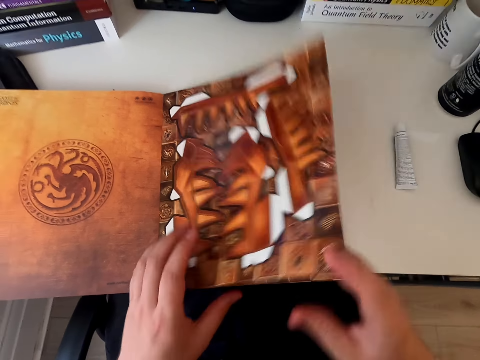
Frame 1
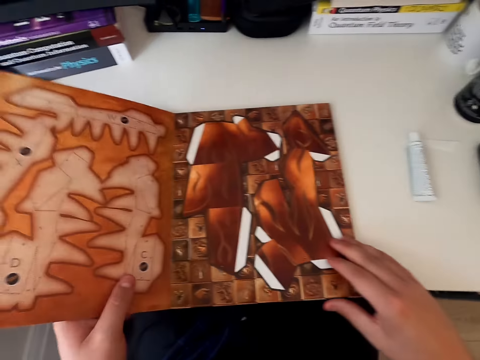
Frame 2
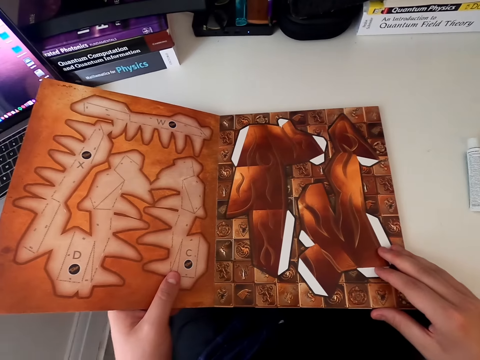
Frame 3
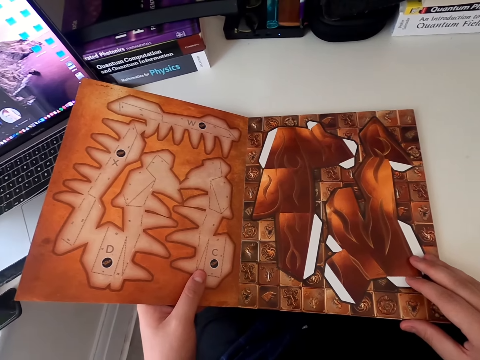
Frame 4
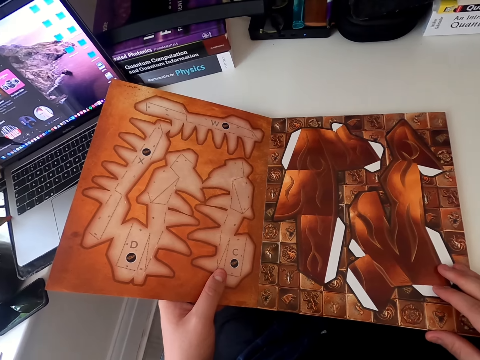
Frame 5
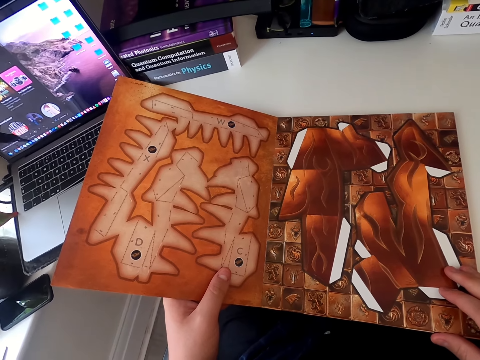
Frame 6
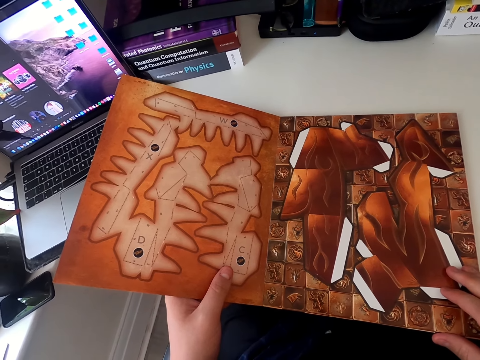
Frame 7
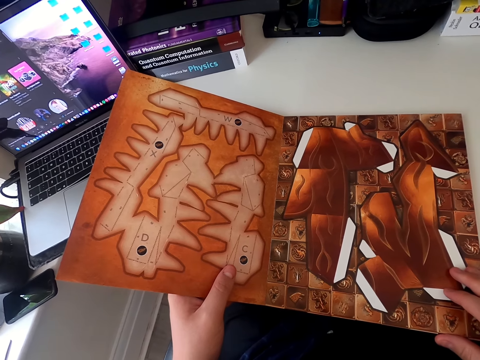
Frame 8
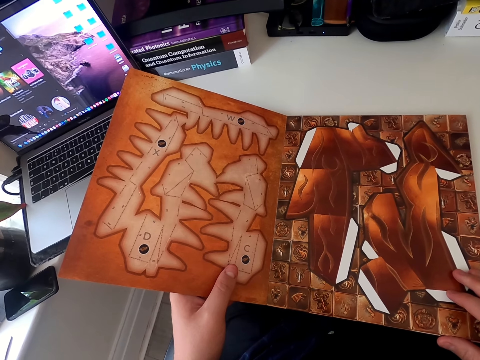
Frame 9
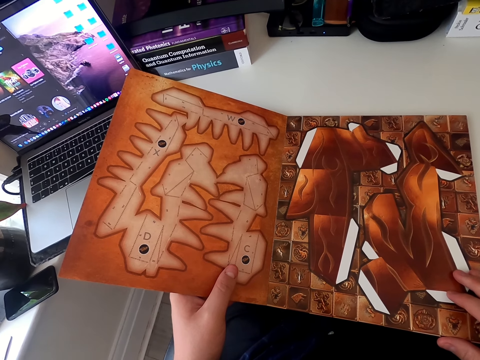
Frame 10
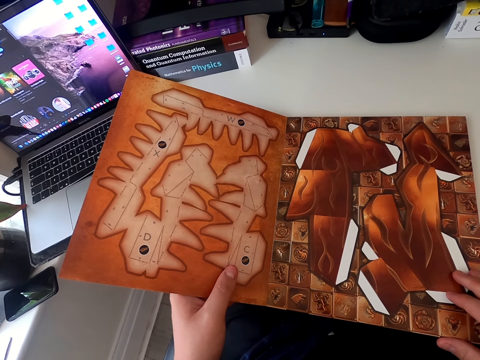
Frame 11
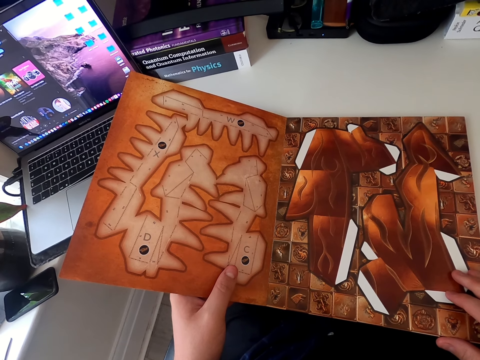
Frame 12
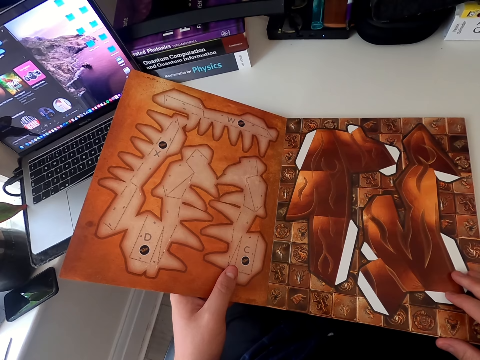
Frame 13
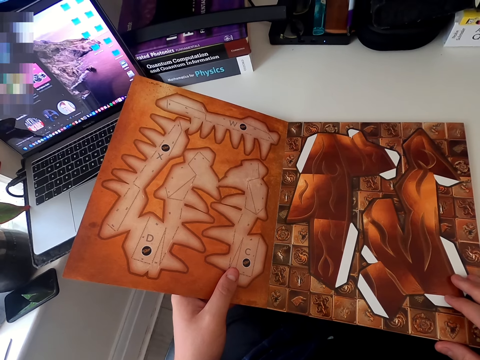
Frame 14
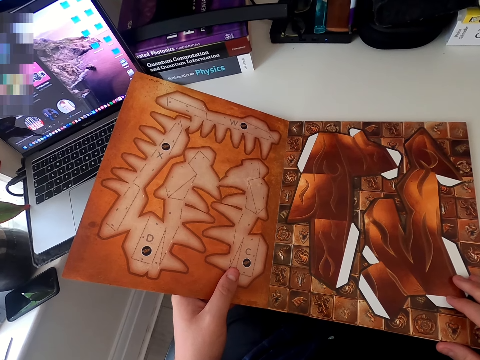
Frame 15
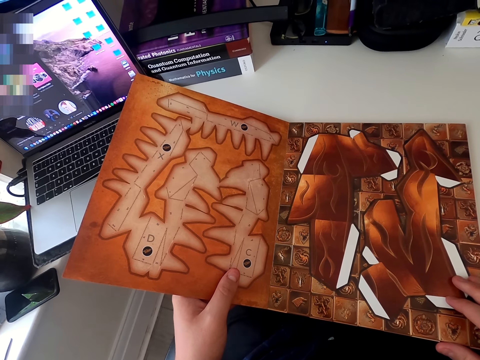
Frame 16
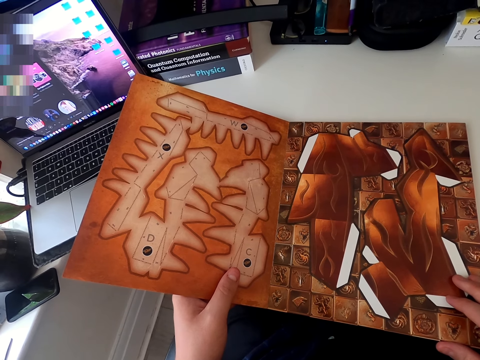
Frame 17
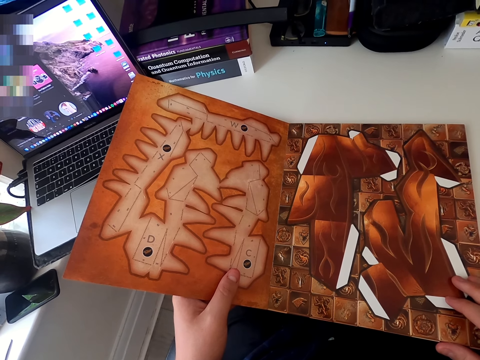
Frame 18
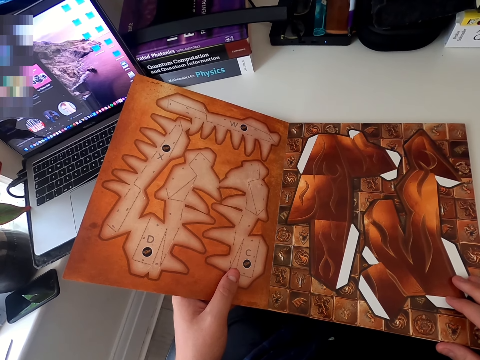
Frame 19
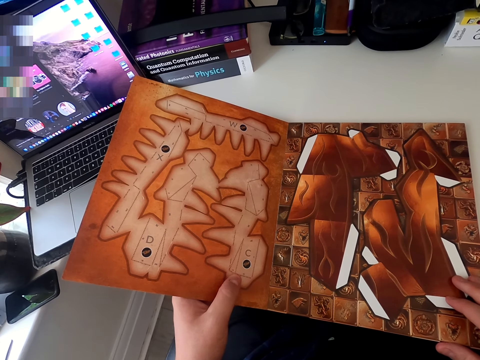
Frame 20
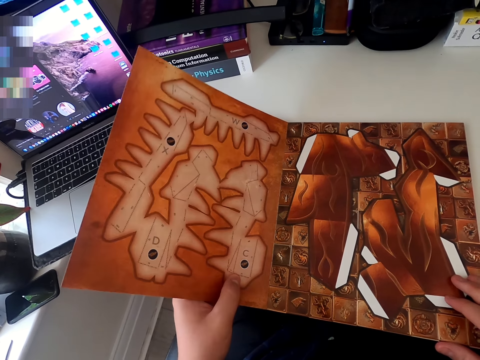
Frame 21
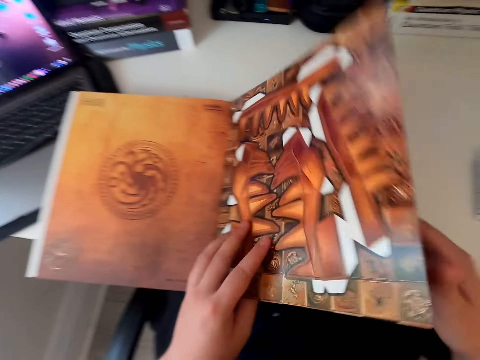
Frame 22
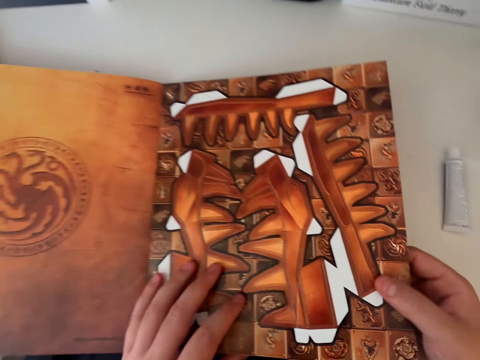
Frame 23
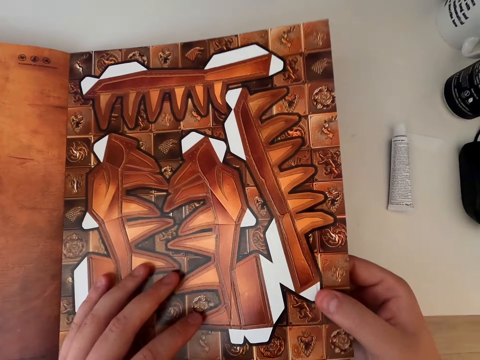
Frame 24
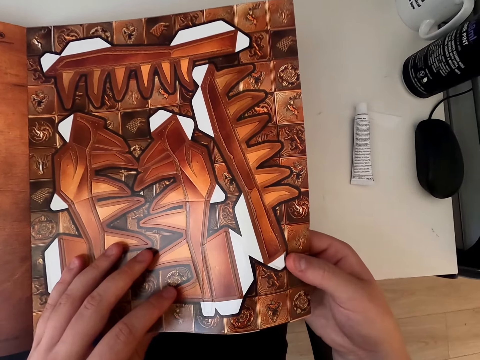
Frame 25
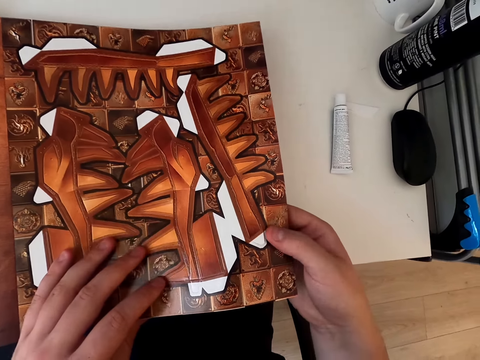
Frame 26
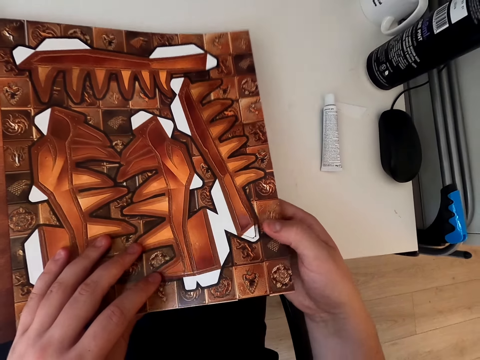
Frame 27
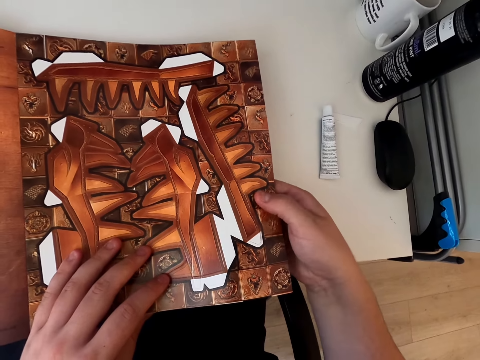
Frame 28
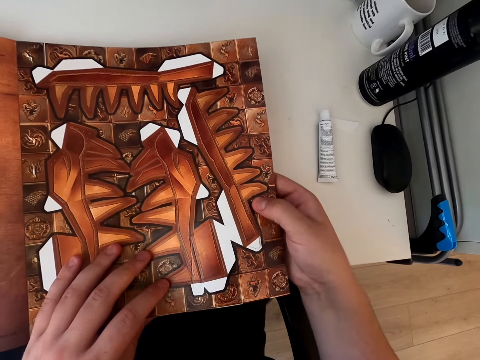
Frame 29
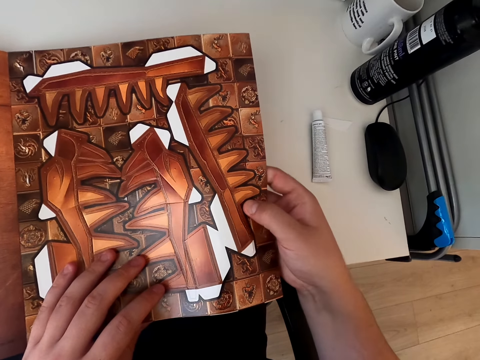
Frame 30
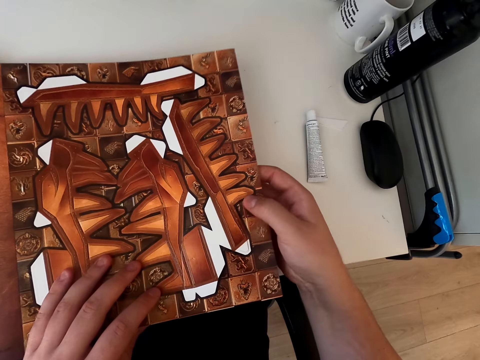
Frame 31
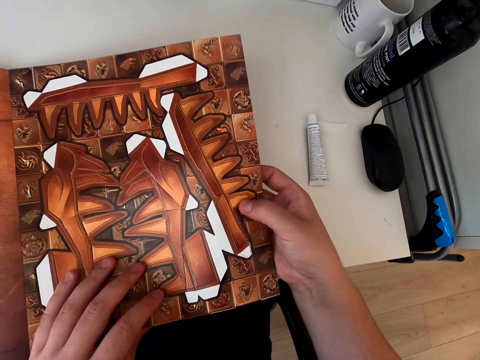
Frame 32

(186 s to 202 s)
The camera wearer opens the next page of the cardboard book or paper craft. He looks at the cardboard book page. He stares at the paper craft and holds the paper craft book. He turns the page of the cardboard book. He looks at the book. He holds the paper craft book. He removes the paper with his hand.

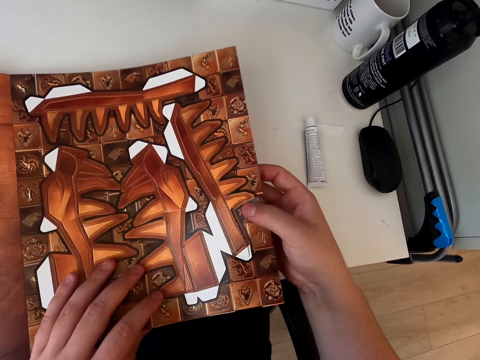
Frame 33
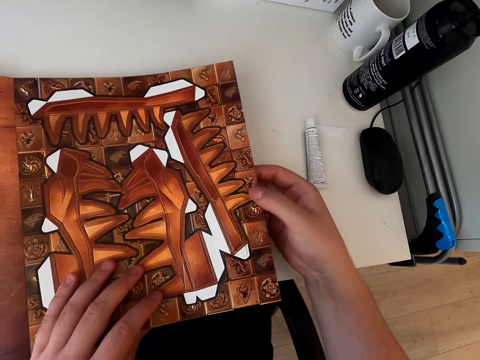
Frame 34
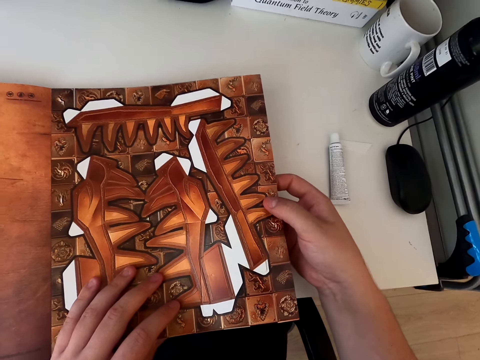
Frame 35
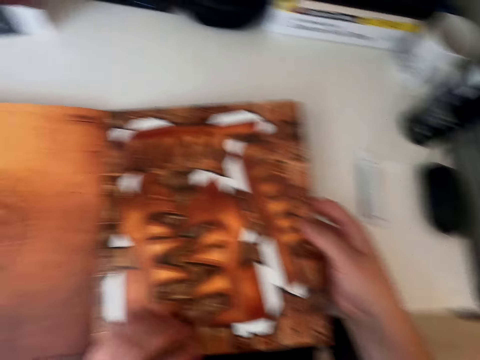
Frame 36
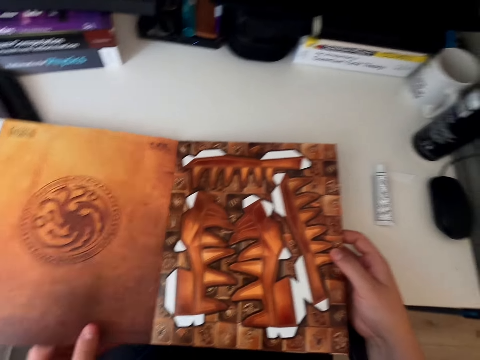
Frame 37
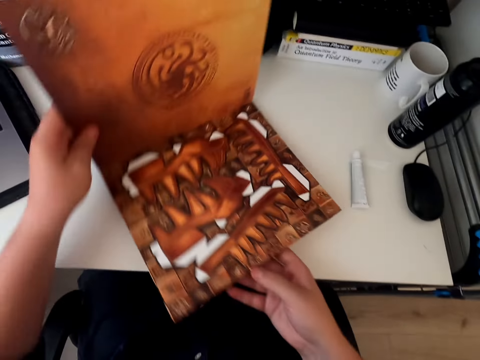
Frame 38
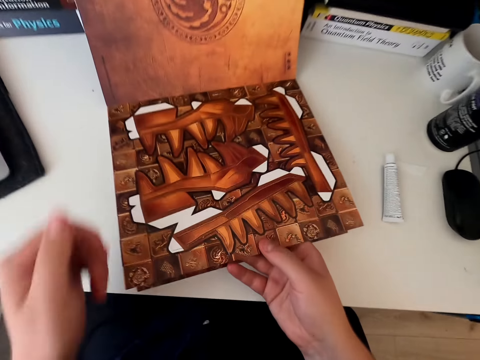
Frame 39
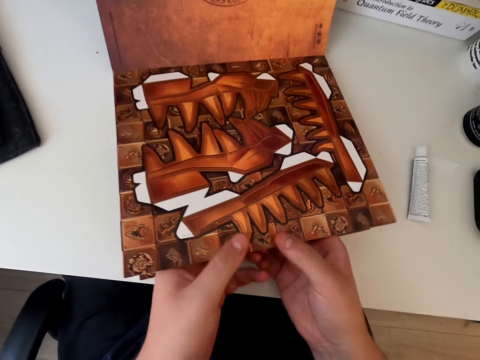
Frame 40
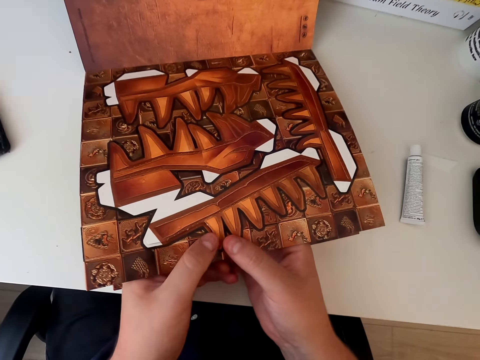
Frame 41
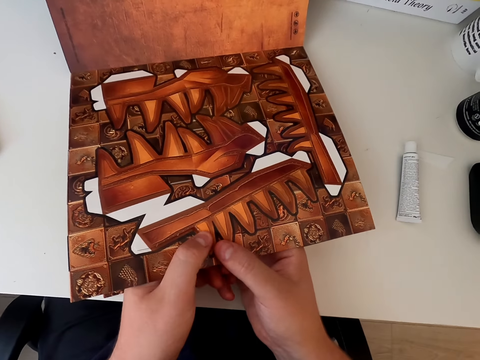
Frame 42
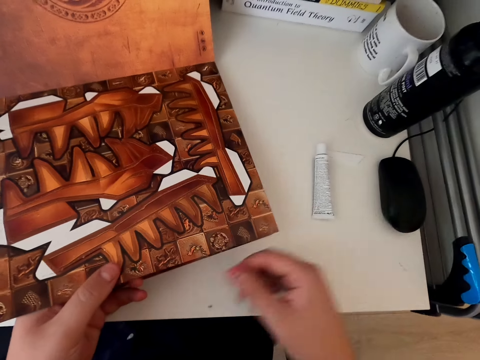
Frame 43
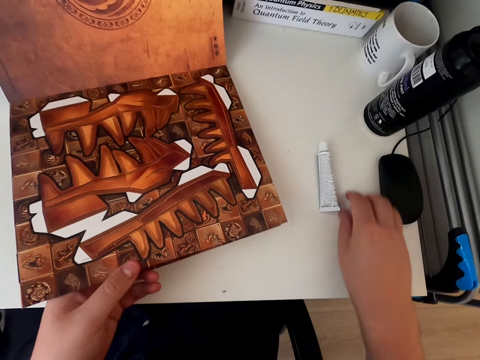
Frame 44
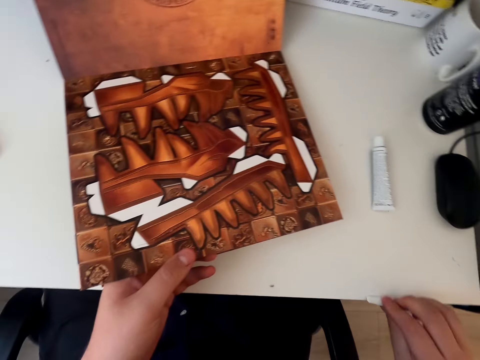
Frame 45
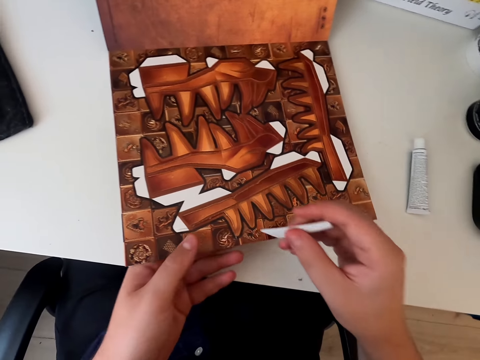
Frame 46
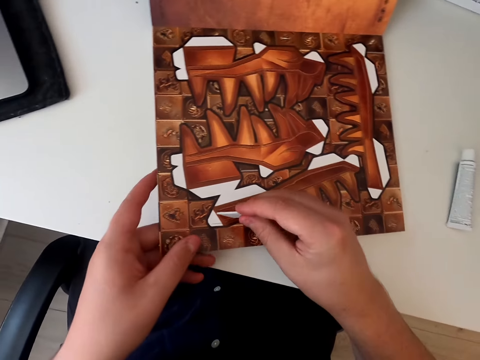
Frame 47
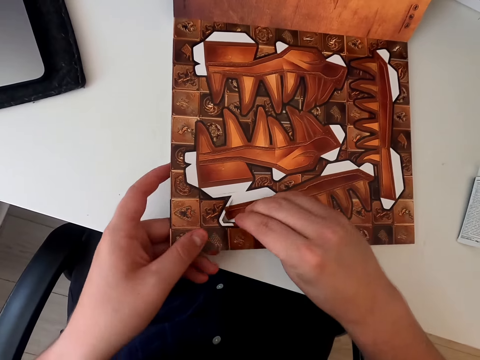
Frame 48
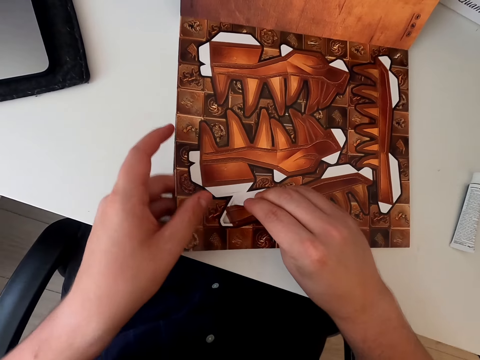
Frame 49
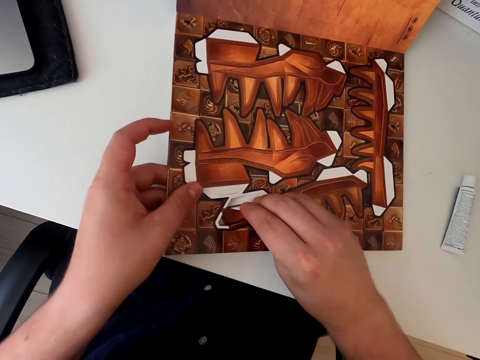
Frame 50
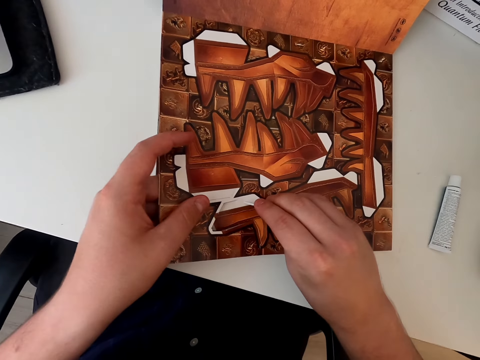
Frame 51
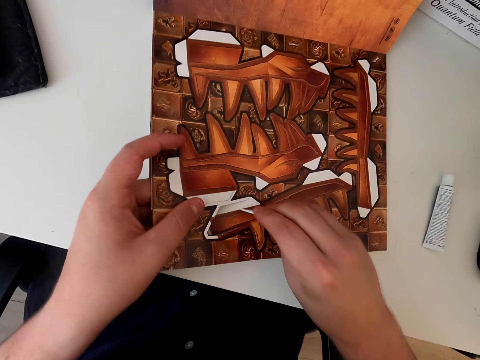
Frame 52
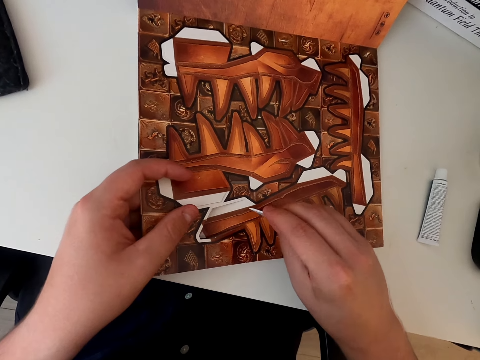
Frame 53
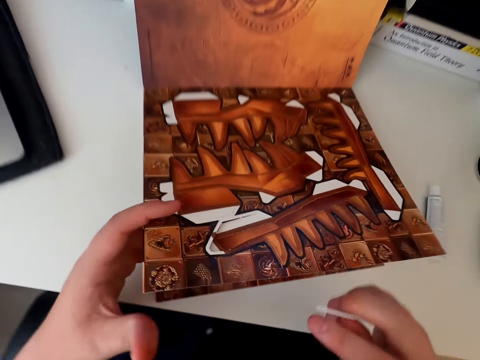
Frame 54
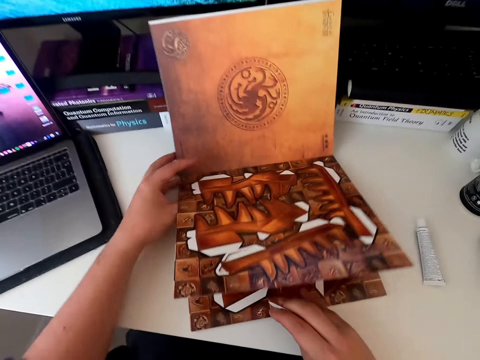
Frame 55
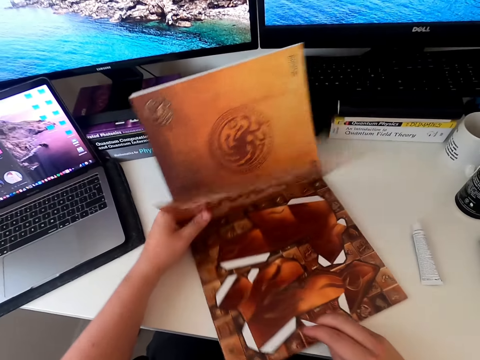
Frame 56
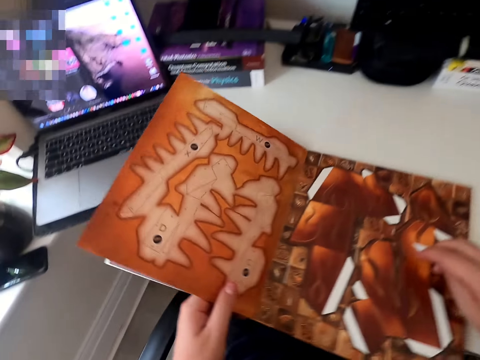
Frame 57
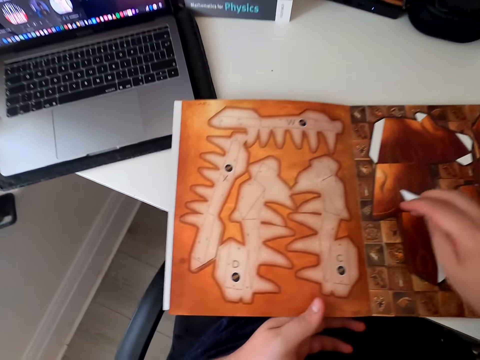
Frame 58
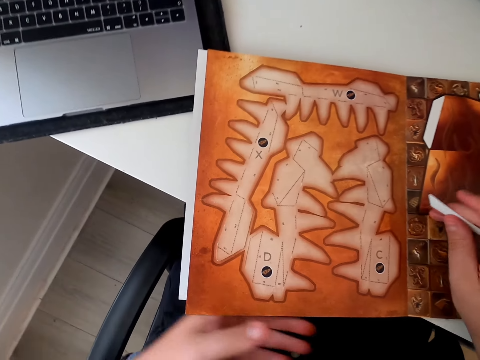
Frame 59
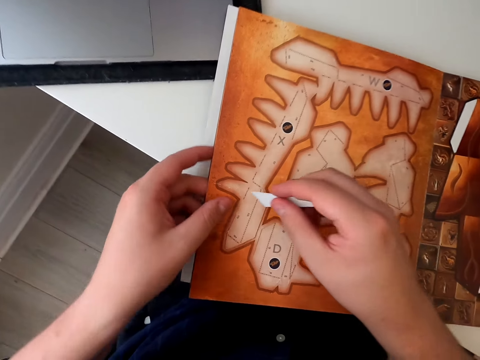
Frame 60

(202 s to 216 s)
The camera wearer cuts the paper craft with hands and holds the paper craft book. They turn the book around. They cut the paper craft with hands and hold the paper craft book. They remove the stuck part of the page. They pick up a plastic piece from the table. They move hands. They pick up the razor blade. They use the plastic piece to pluck the paper piece. They cut the paper craft with the razor blade and hold the paper craft book. They open the next page of the cardboard book. They lift the paper craft page. They turn the cardboard book around.
